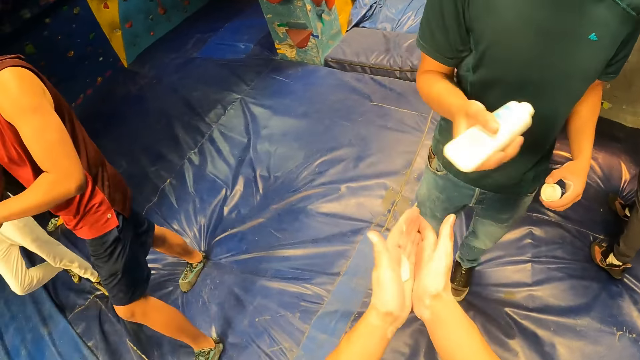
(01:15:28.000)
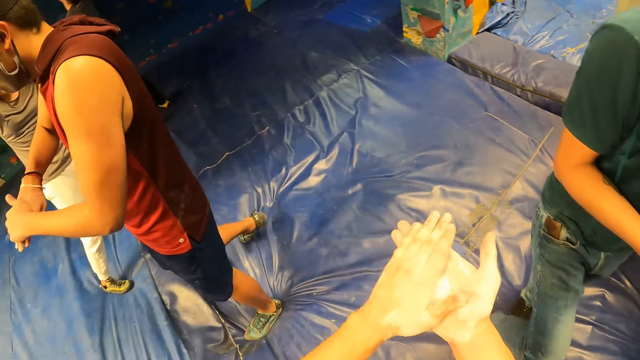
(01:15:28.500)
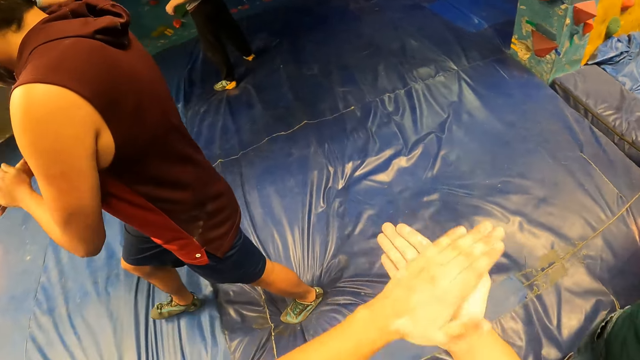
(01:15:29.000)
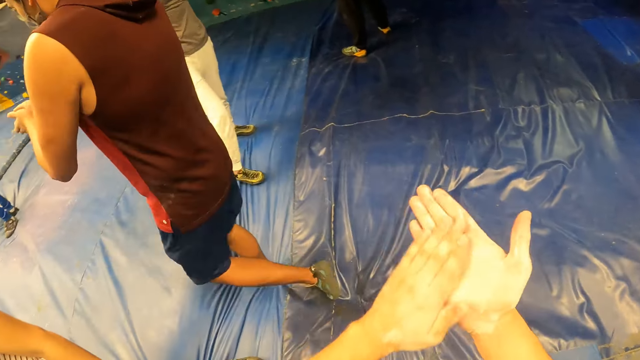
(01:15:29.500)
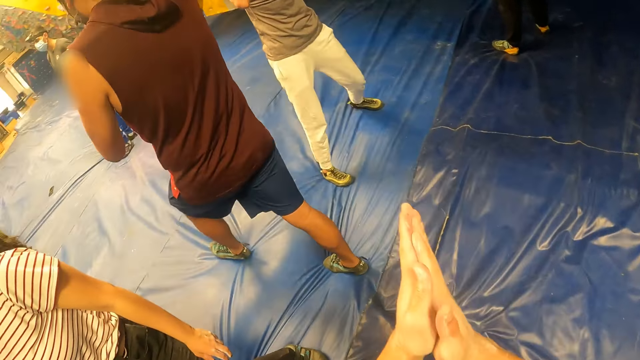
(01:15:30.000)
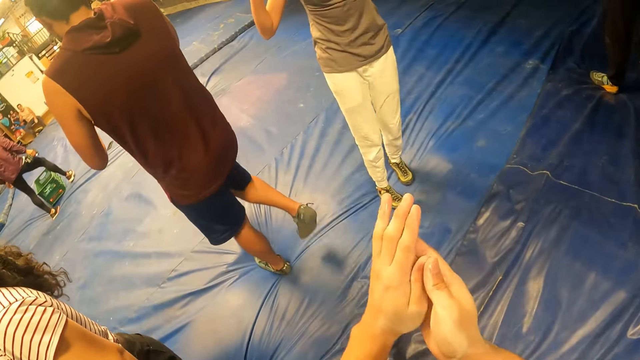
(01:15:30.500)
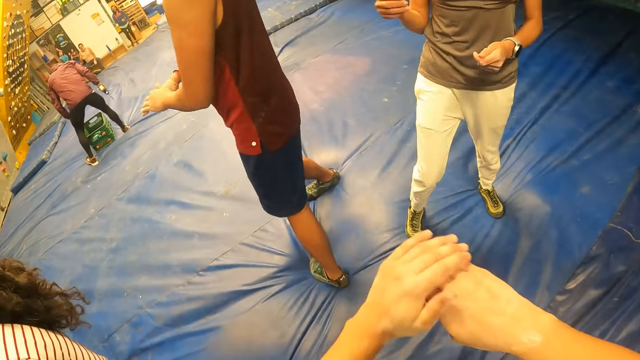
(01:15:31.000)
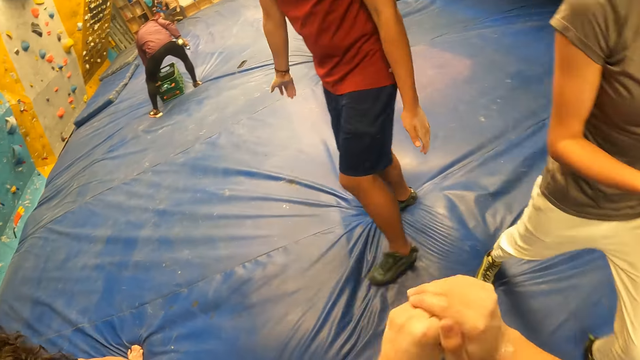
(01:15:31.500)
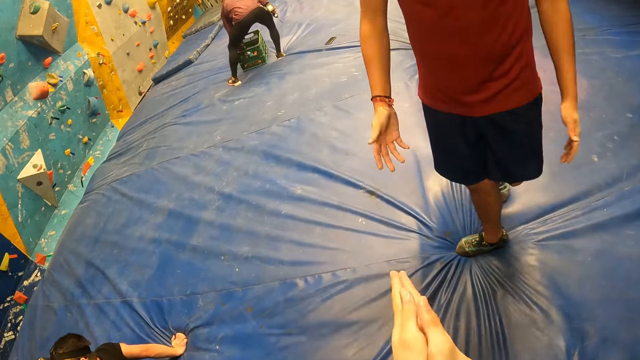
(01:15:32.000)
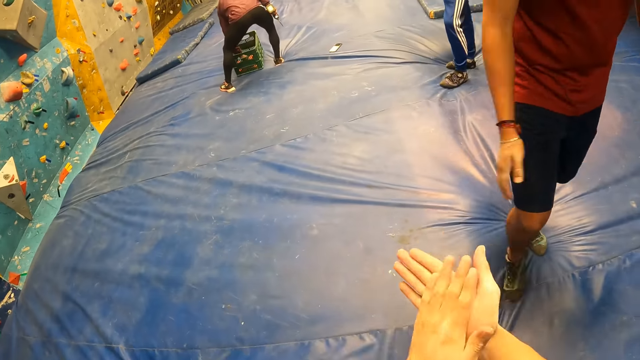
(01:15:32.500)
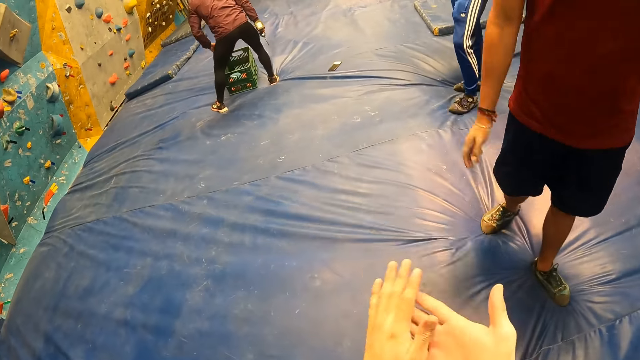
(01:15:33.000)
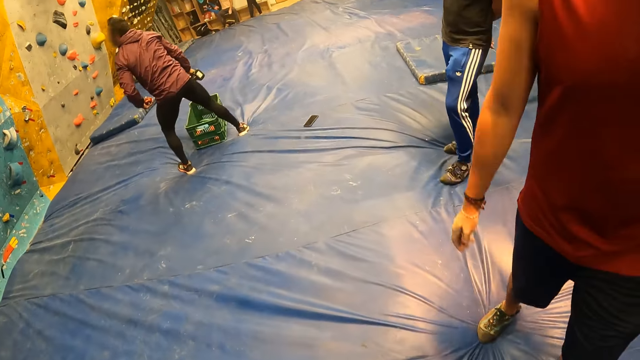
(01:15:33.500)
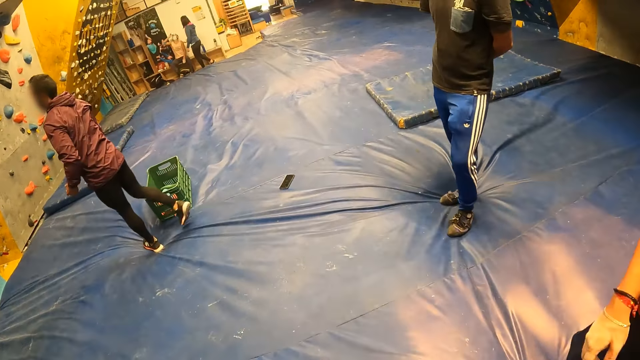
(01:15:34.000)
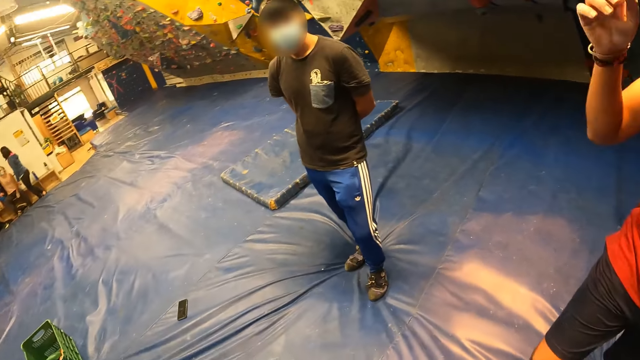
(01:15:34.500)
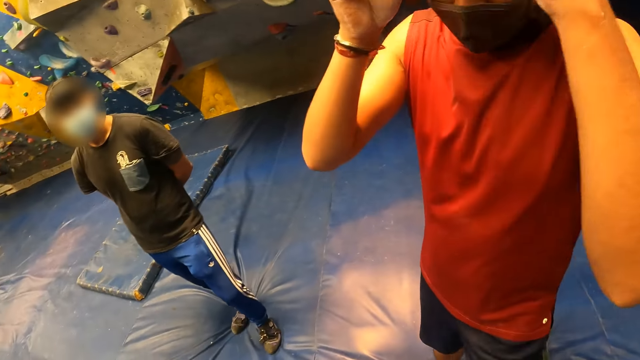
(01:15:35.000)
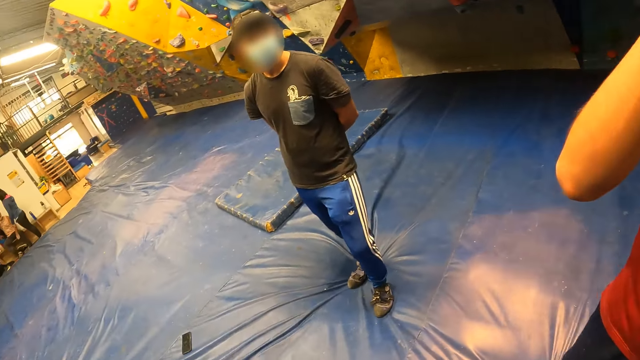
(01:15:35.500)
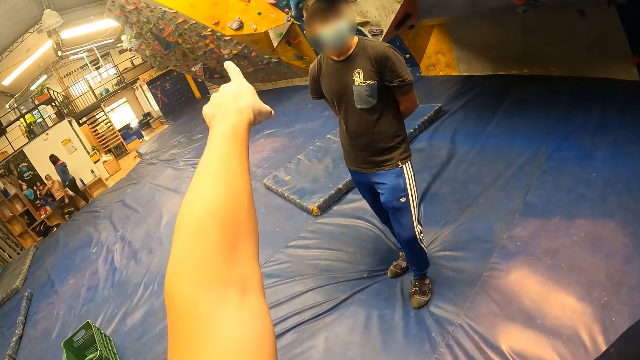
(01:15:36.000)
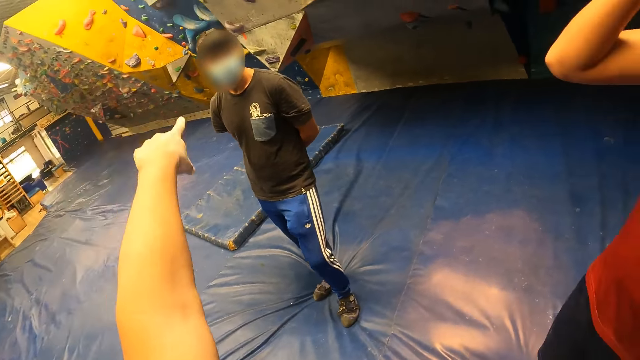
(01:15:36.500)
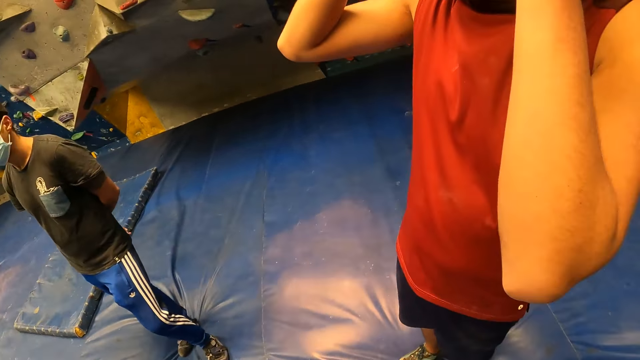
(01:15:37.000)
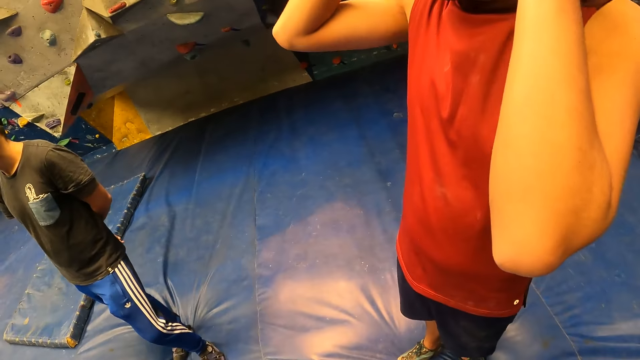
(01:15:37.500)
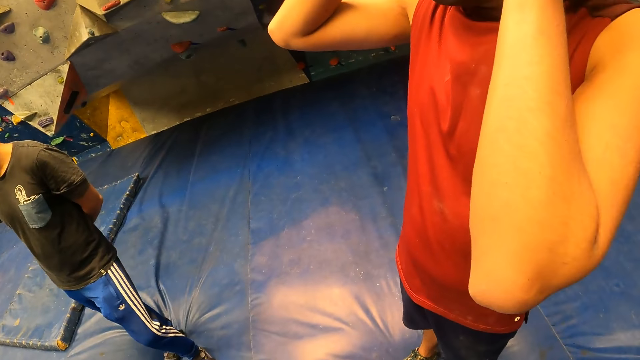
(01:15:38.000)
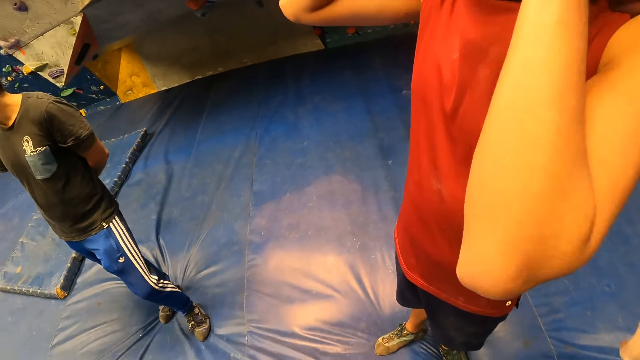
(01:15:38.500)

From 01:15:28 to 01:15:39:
The camera wearer rubs the cream or climbing chalk on both hands. A man adjusts the camera. The camera wearer points his finger out.

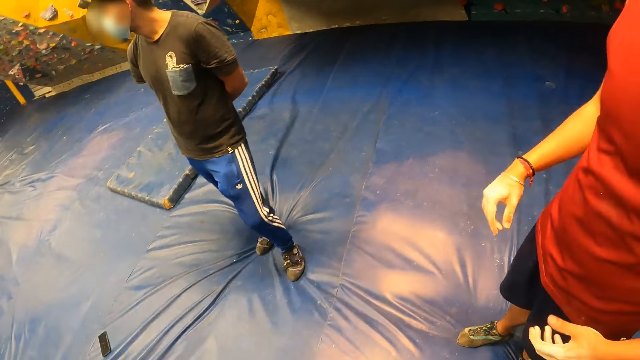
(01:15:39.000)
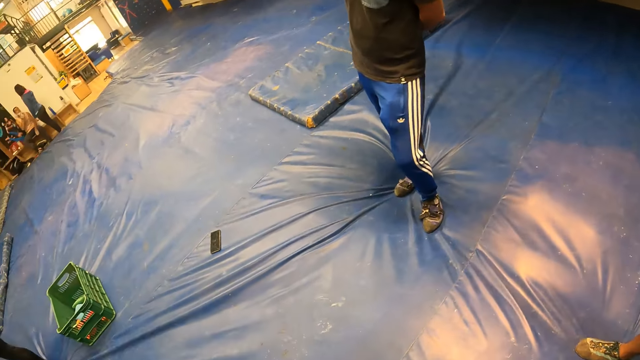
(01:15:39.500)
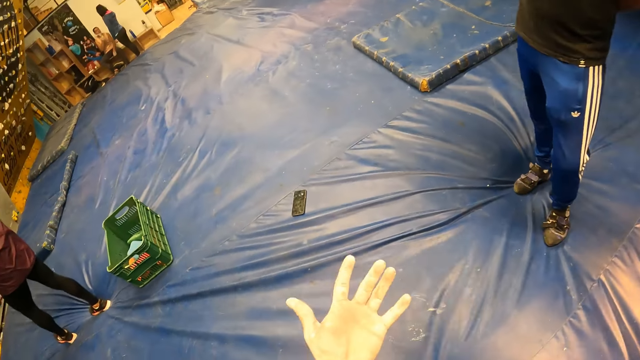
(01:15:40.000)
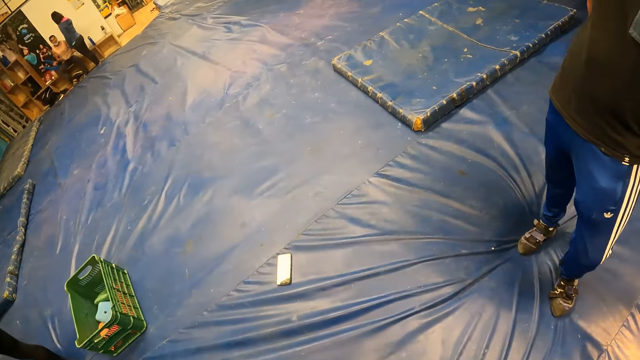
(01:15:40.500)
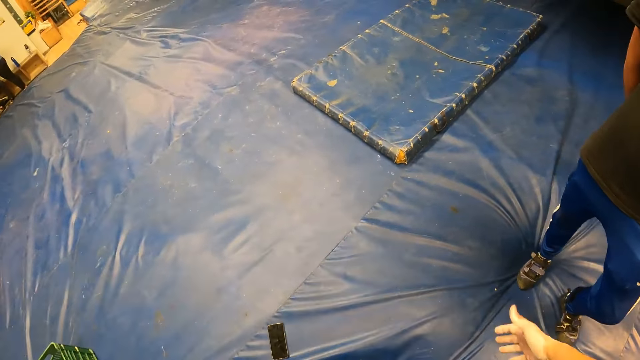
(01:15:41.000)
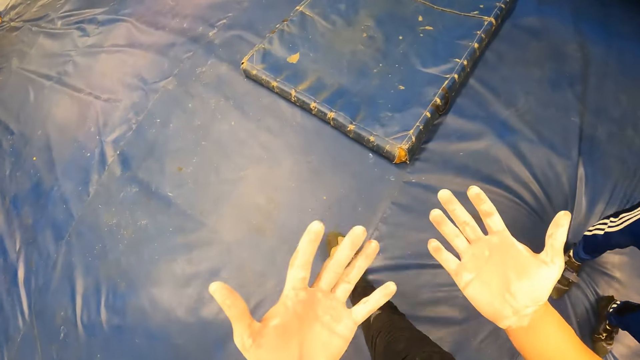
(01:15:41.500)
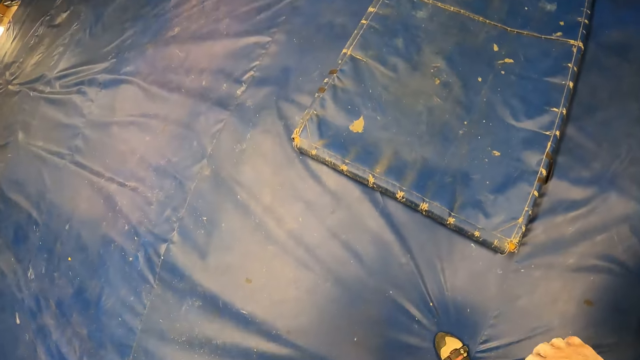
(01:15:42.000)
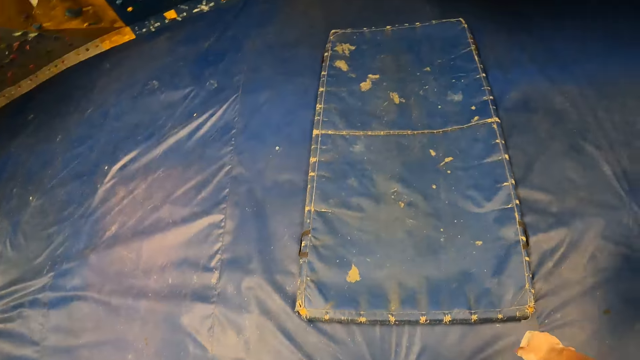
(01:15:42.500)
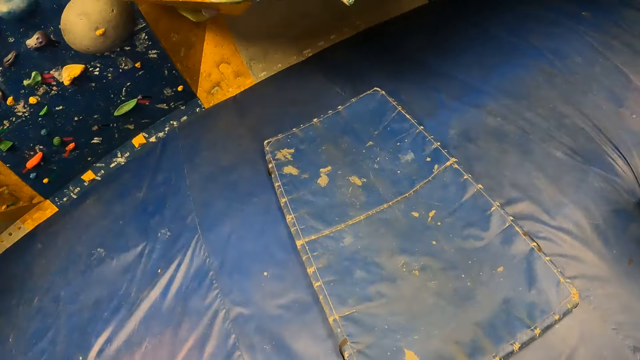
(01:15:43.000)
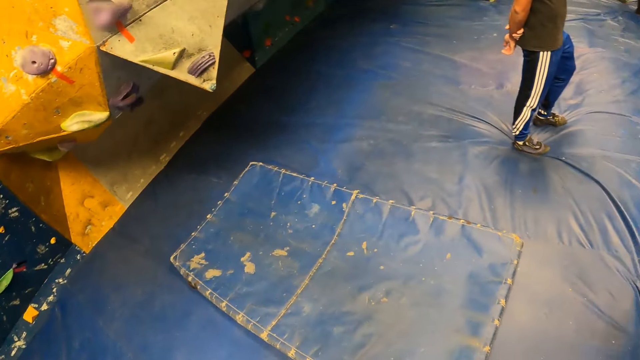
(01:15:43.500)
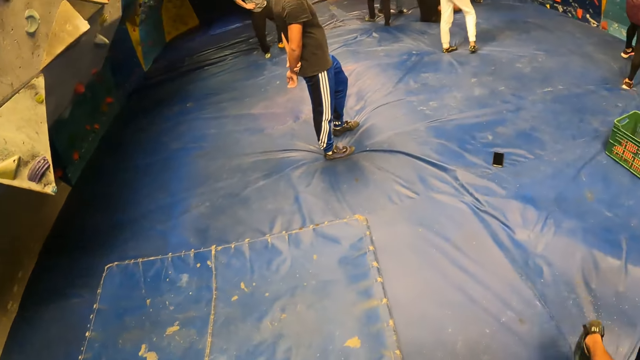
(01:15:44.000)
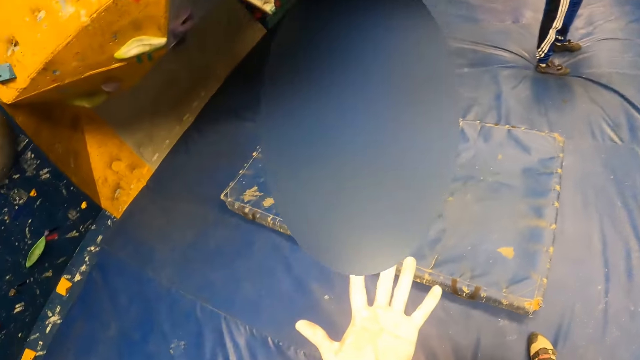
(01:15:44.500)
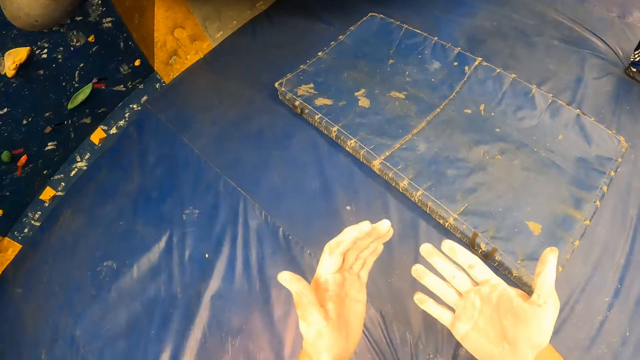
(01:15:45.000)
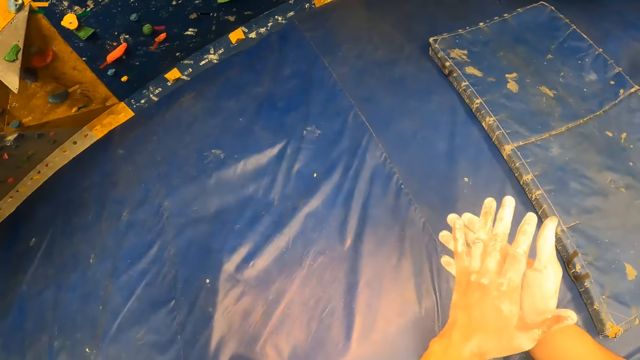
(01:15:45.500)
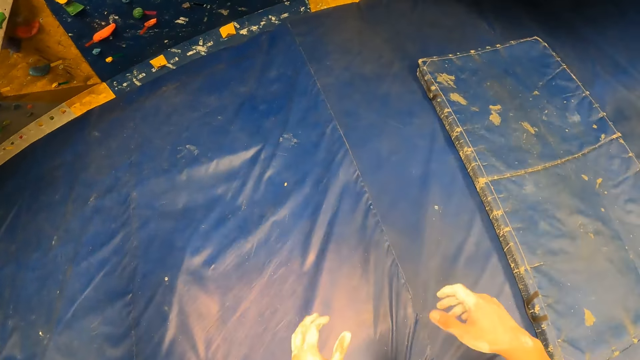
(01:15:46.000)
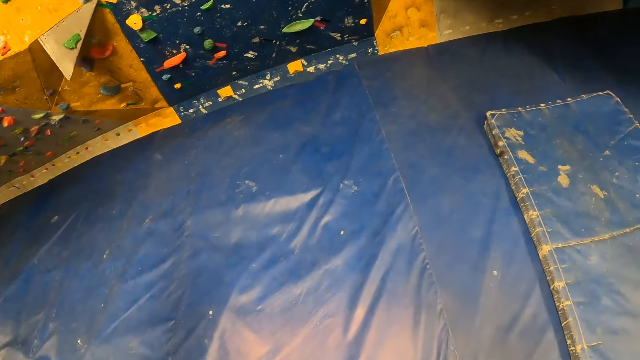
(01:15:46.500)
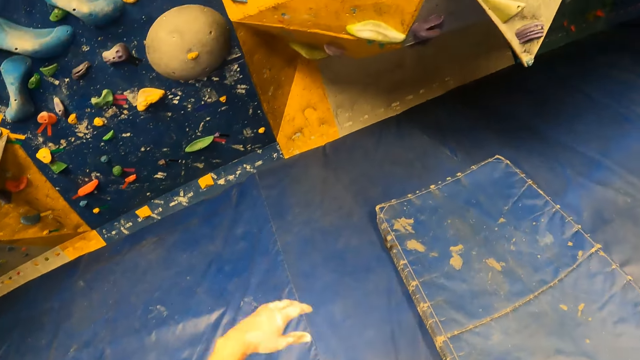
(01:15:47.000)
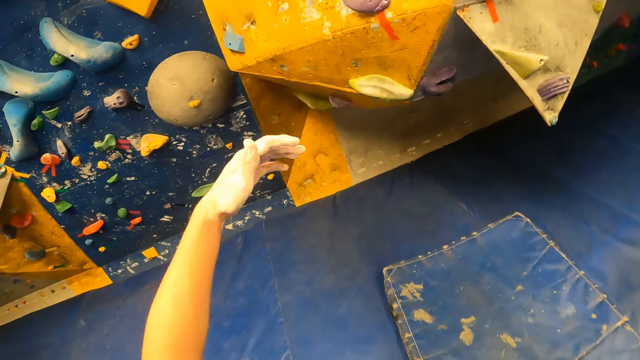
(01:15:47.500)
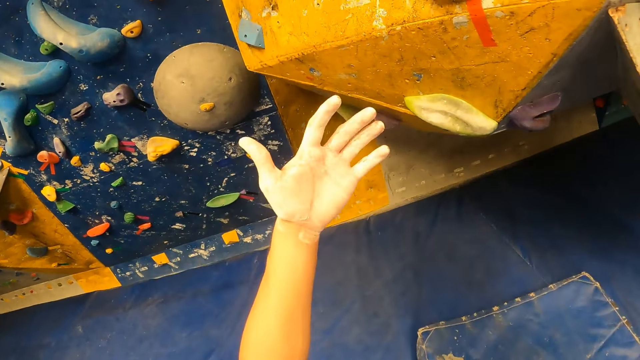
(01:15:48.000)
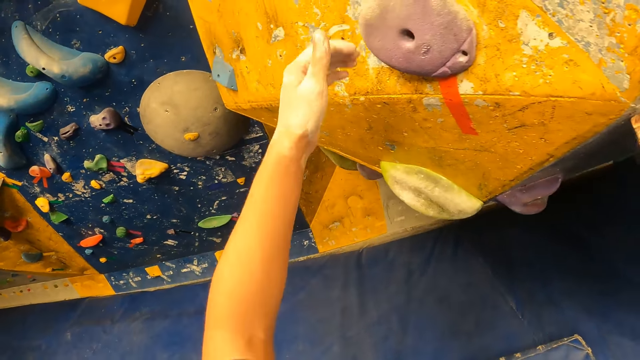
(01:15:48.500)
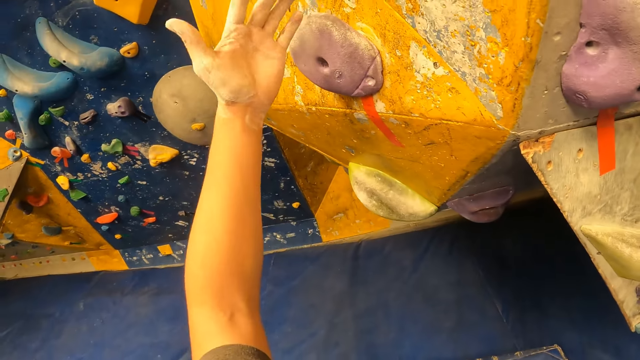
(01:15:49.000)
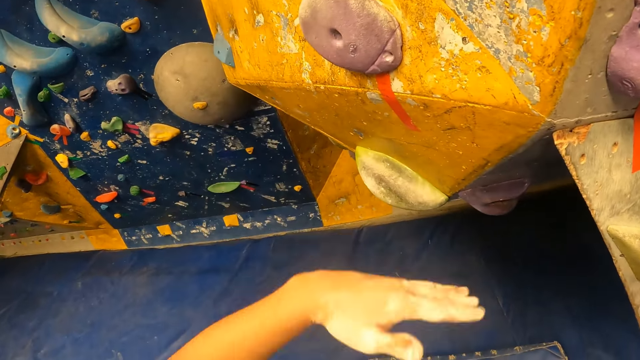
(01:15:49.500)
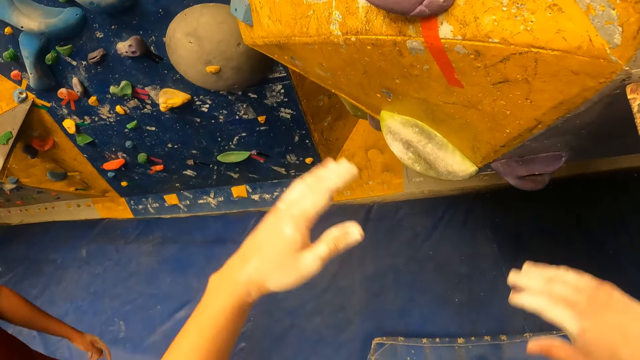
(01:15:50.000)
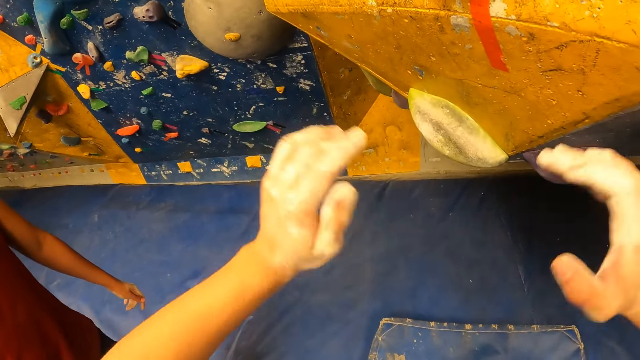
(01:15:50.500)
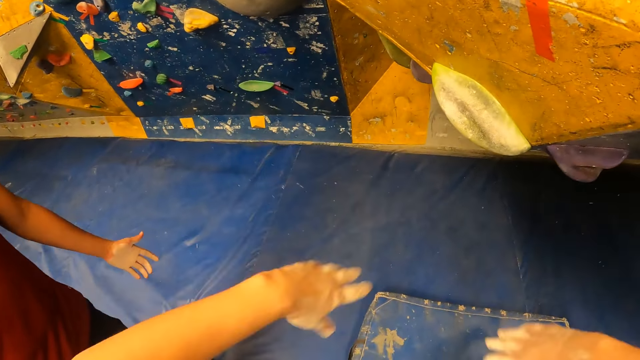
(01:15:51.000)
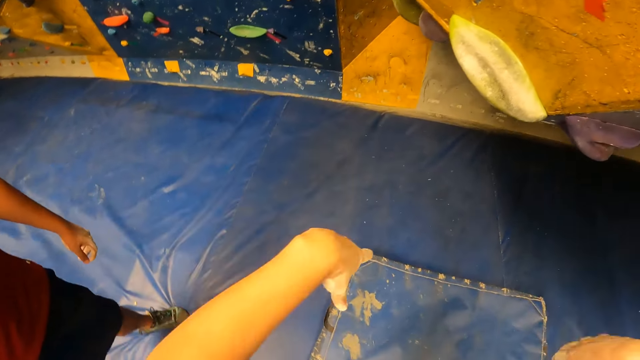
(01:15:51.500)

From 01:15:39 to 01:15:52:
The camera wearer walks around the room. He looks at his hands. He walks to the wall. He shakes his hands.
